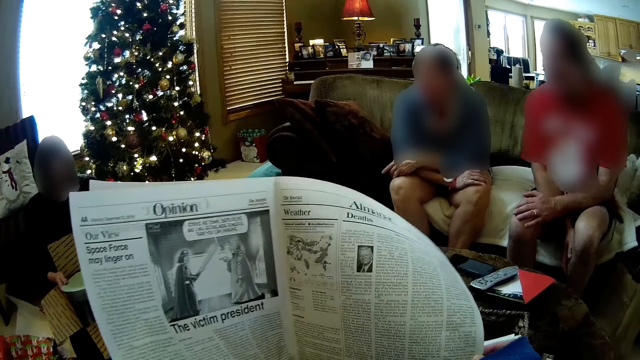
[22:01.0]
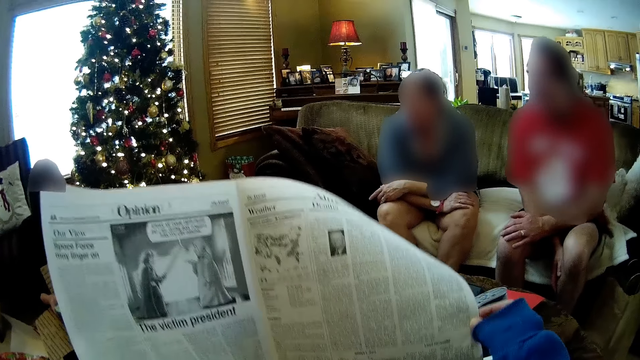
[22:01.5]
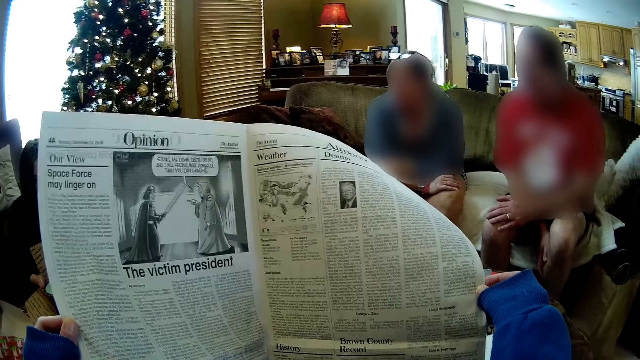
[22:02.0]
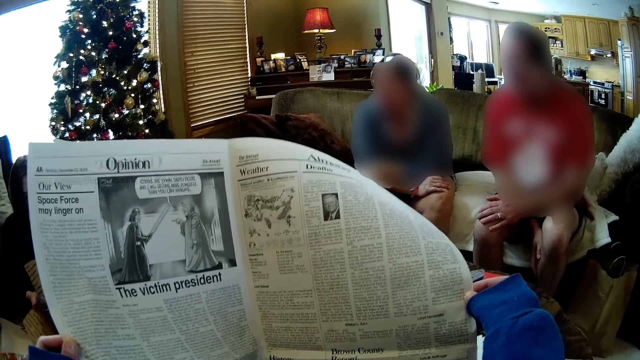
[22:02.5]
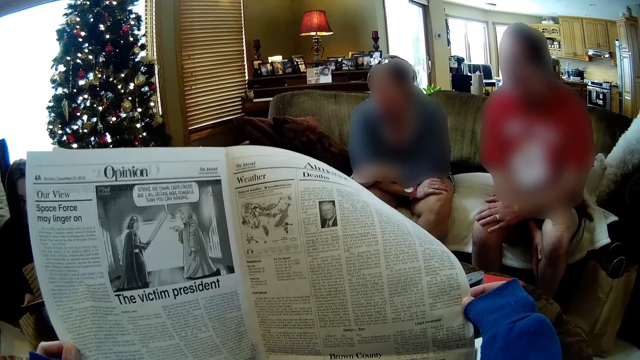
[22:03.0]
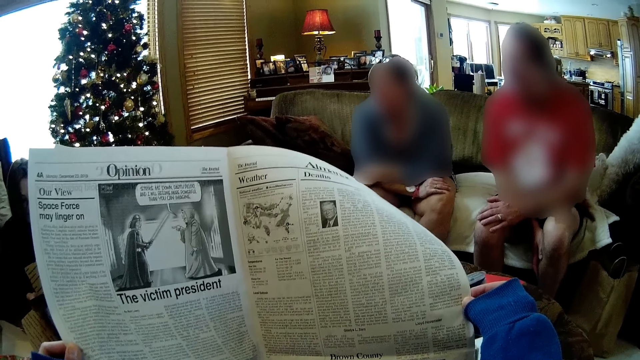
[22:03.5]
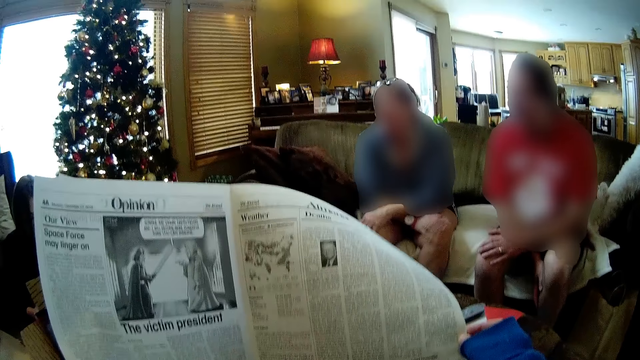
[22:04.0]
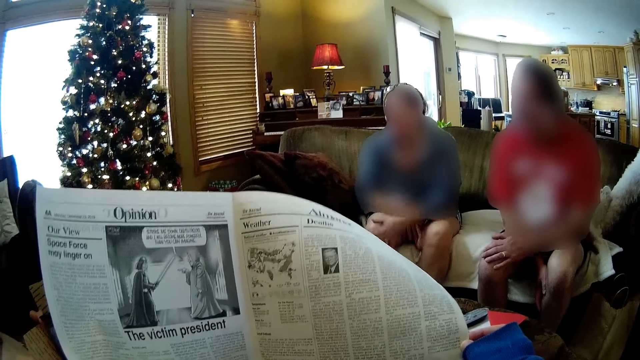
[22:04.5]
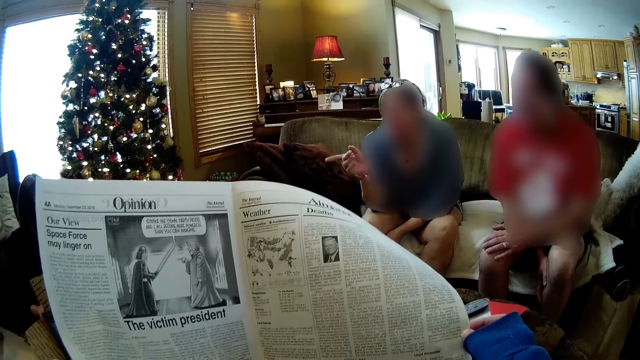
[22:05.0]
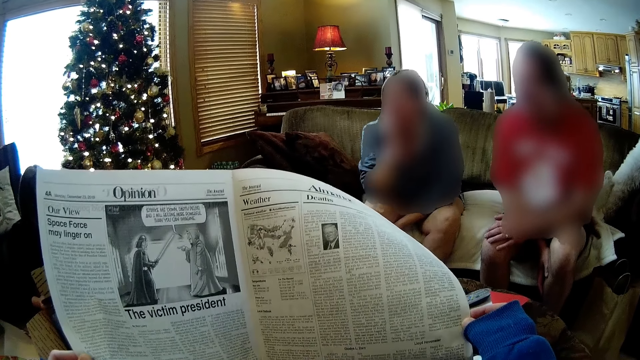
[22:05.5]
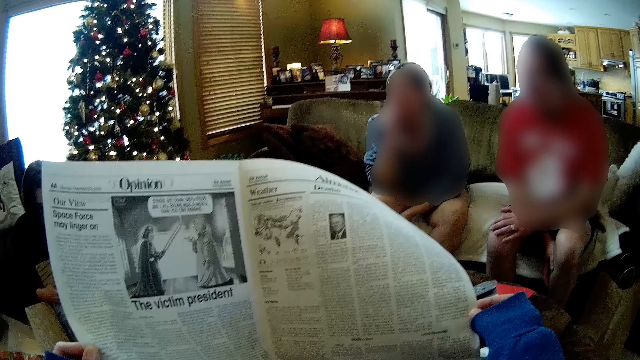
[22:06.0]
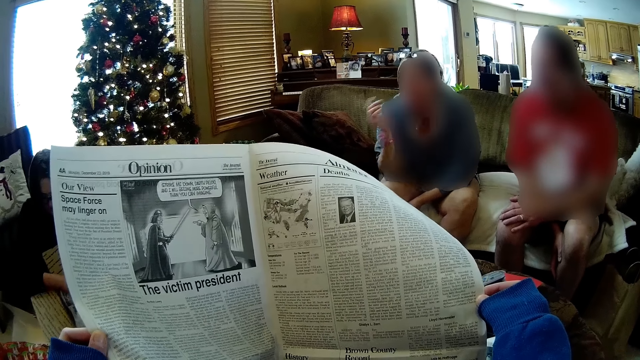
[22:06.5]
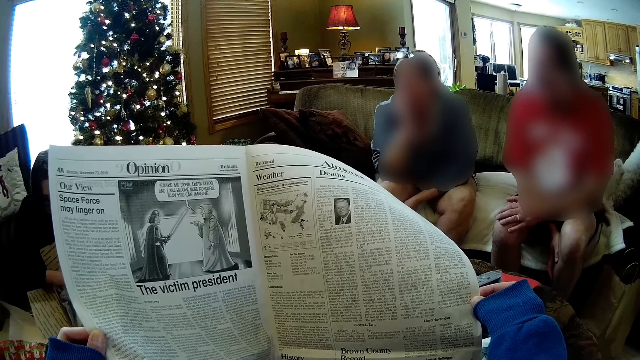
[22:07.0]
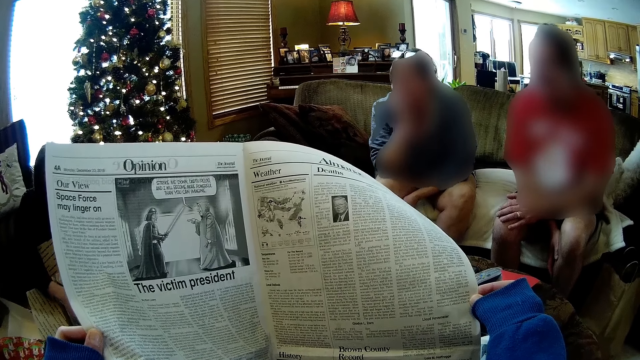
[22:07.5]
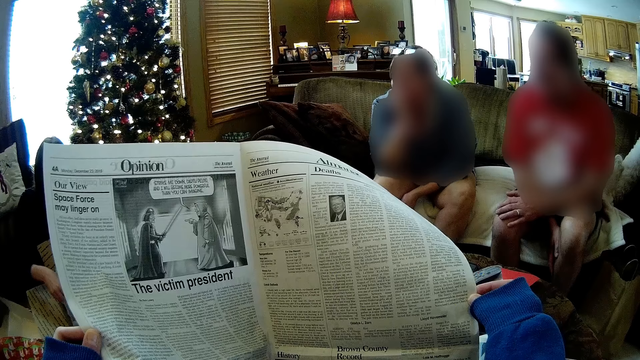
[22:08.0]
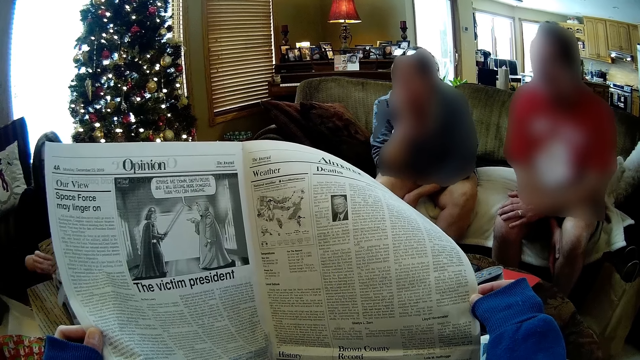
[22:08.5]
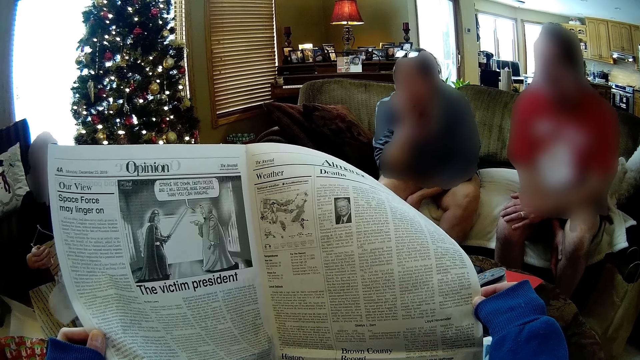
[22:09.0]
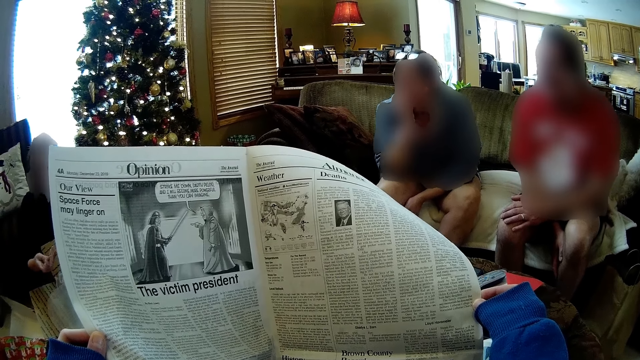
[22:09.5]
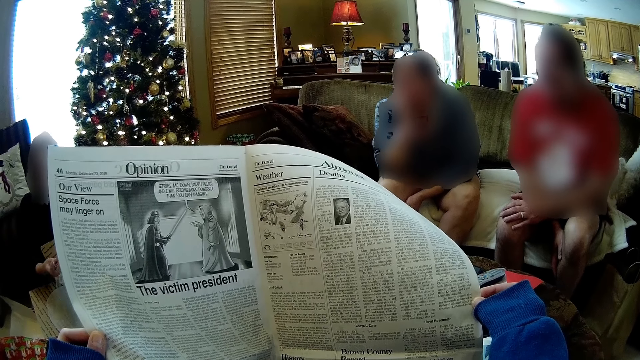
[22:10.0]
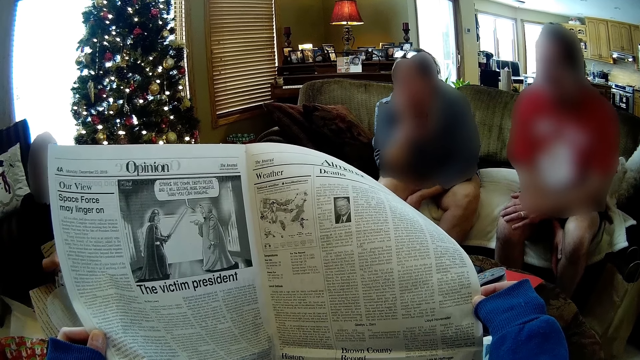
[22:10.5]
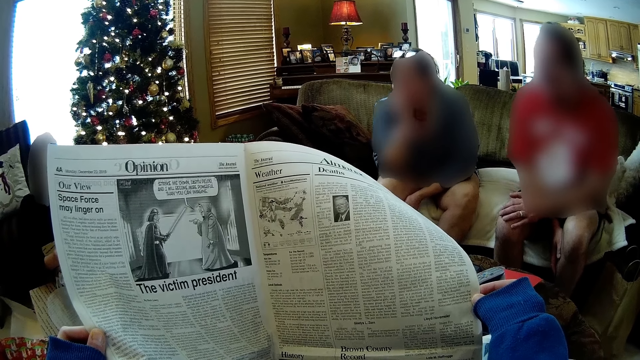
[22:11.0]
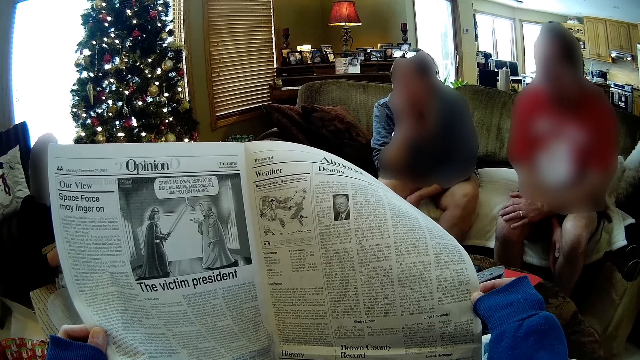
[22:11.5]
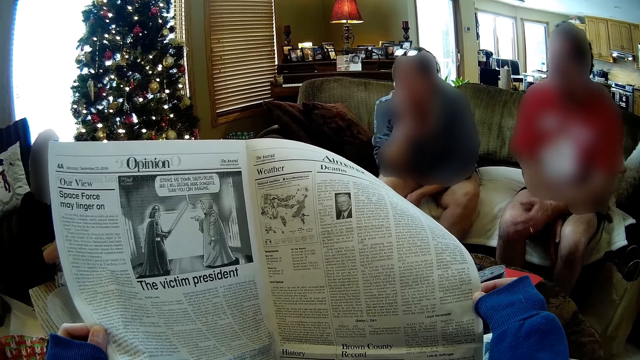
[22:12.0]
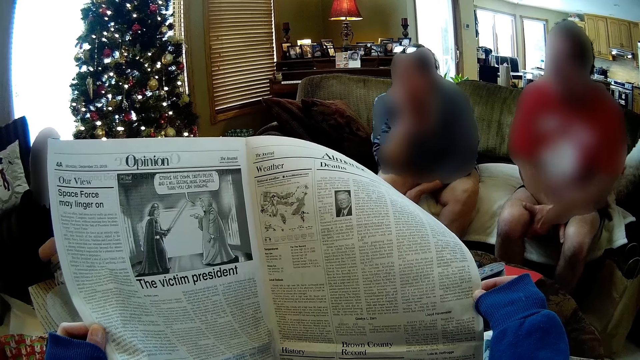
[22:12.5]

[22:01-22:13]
The camera wearer reads the magazine. The woman removes a frame holder from the package with her right hand.

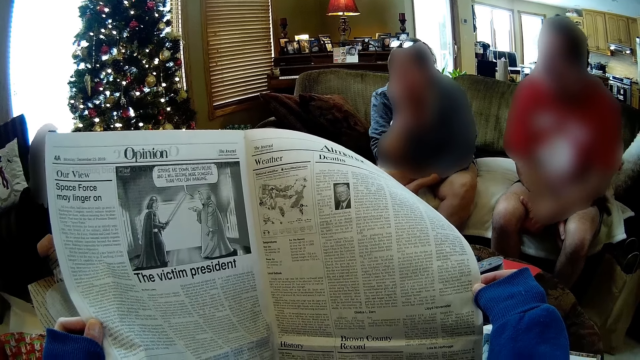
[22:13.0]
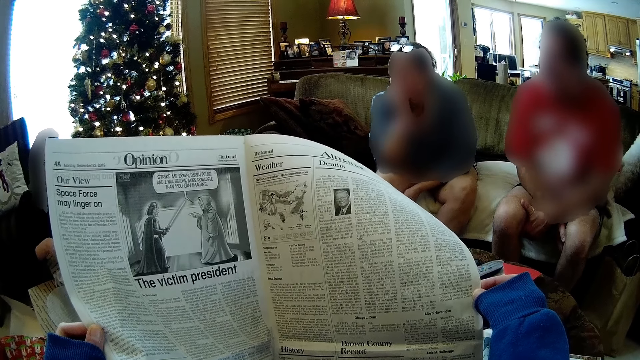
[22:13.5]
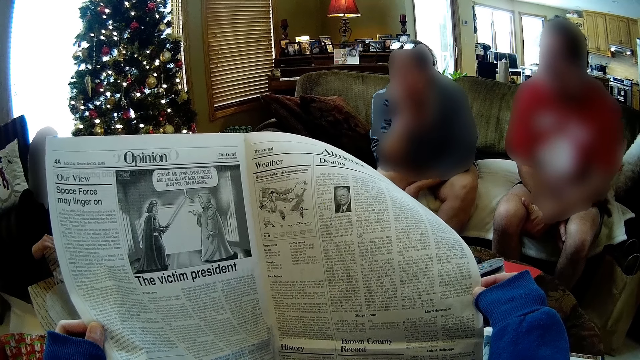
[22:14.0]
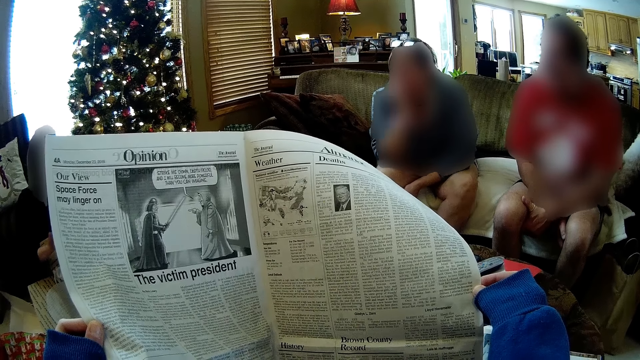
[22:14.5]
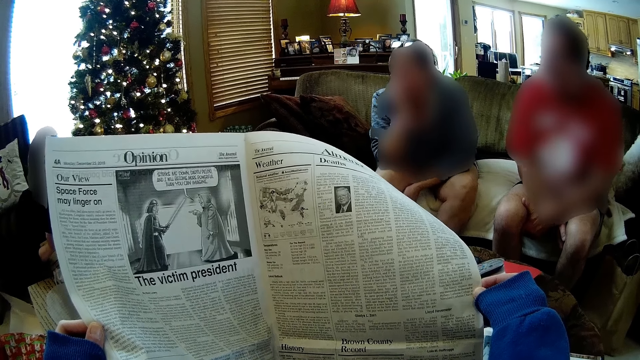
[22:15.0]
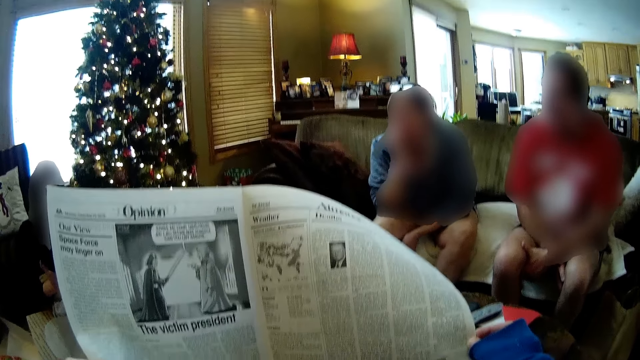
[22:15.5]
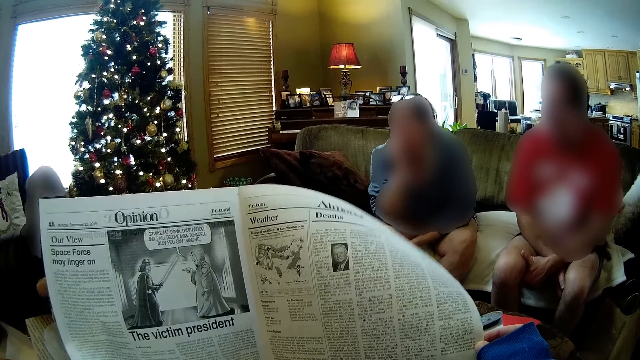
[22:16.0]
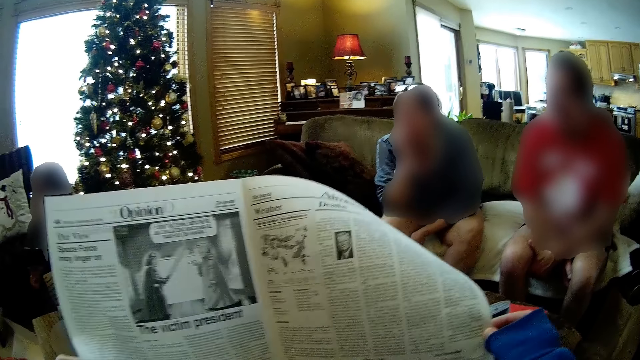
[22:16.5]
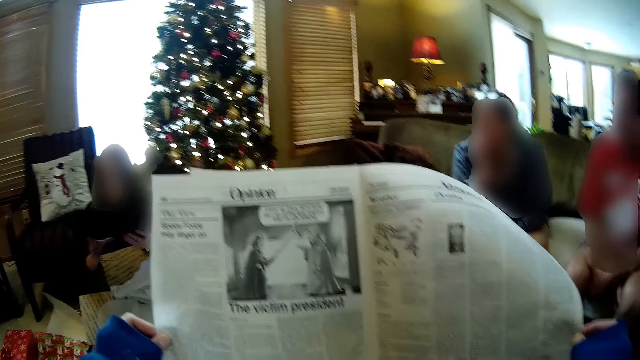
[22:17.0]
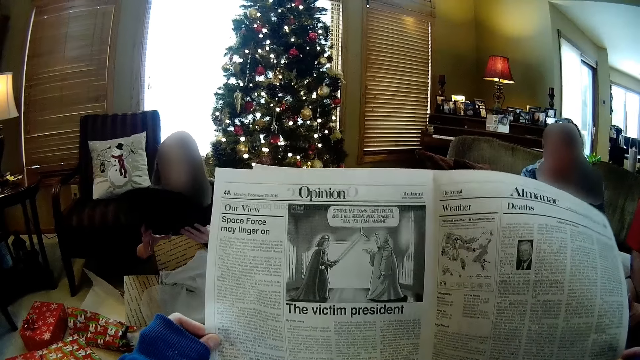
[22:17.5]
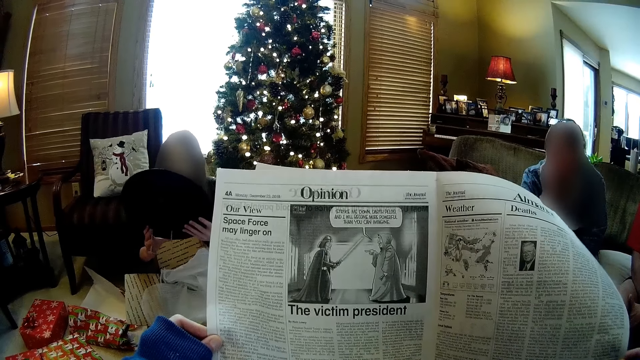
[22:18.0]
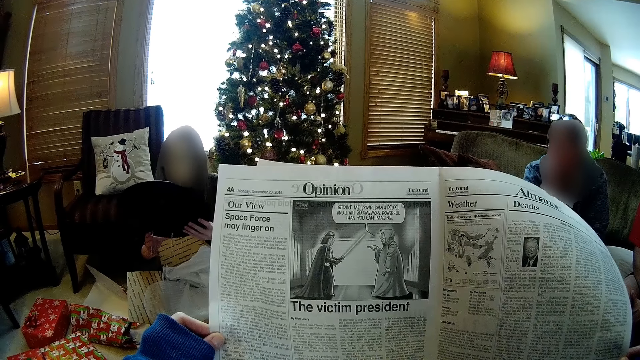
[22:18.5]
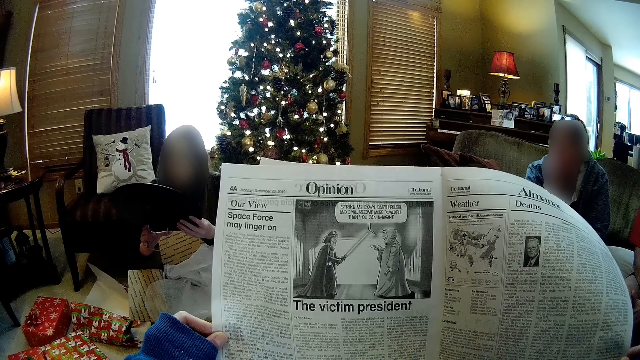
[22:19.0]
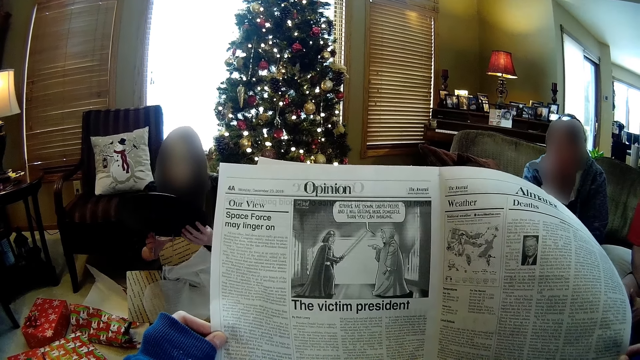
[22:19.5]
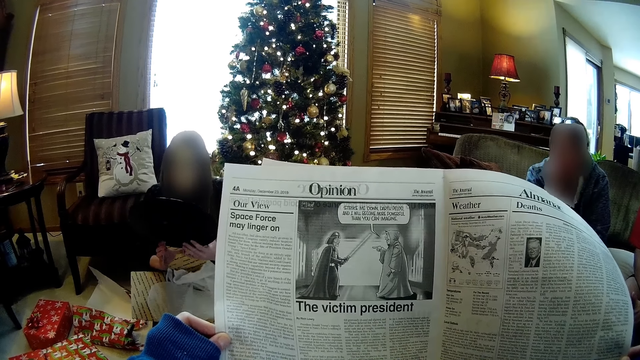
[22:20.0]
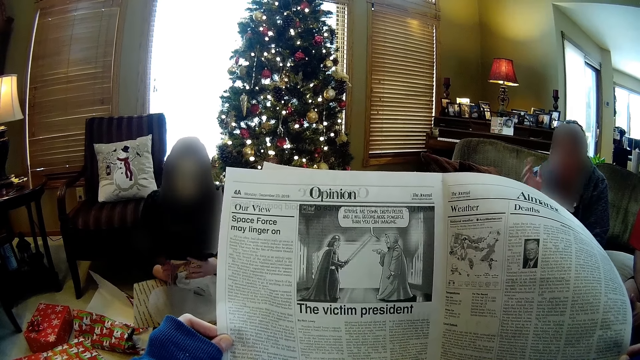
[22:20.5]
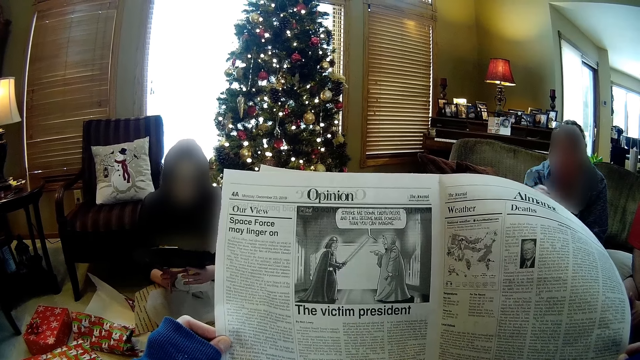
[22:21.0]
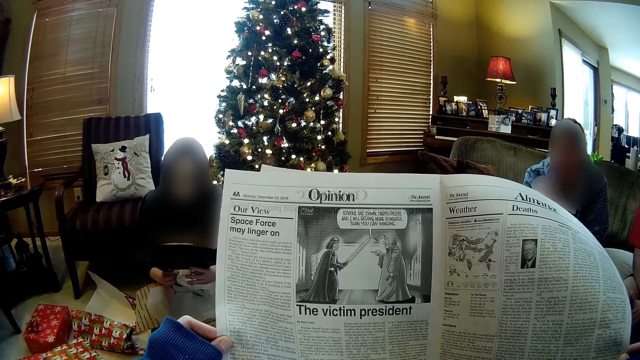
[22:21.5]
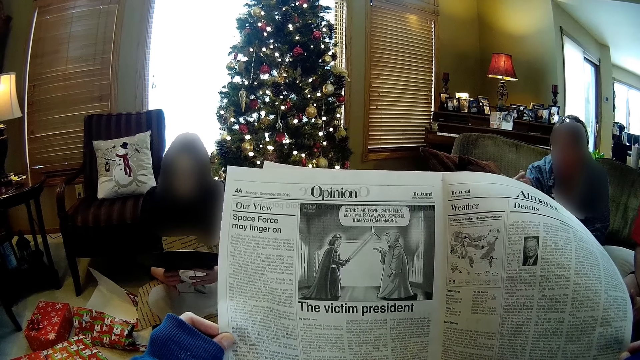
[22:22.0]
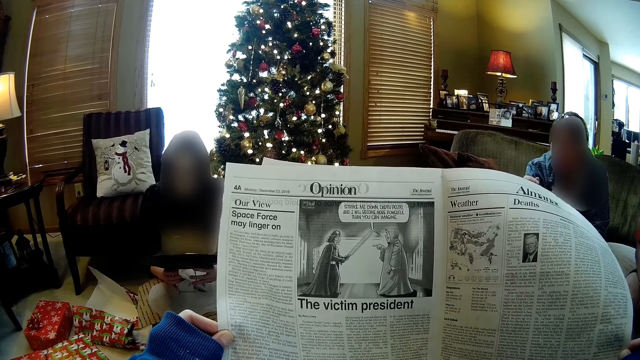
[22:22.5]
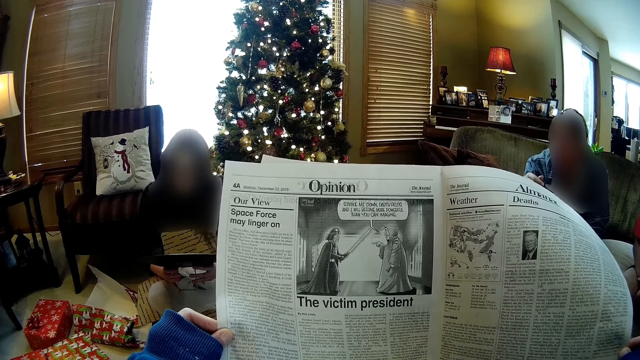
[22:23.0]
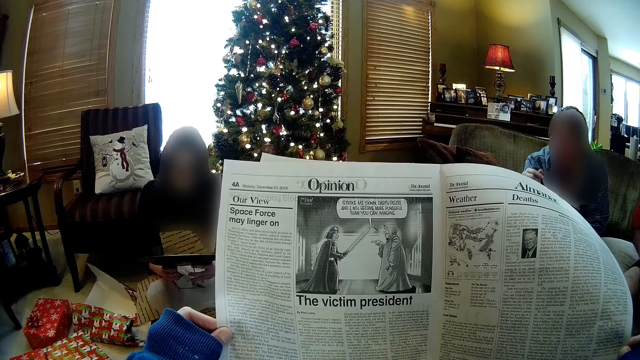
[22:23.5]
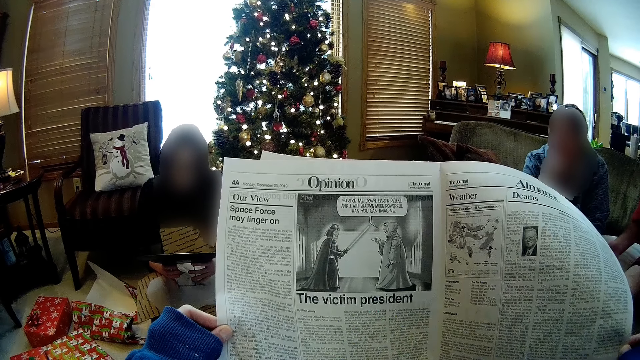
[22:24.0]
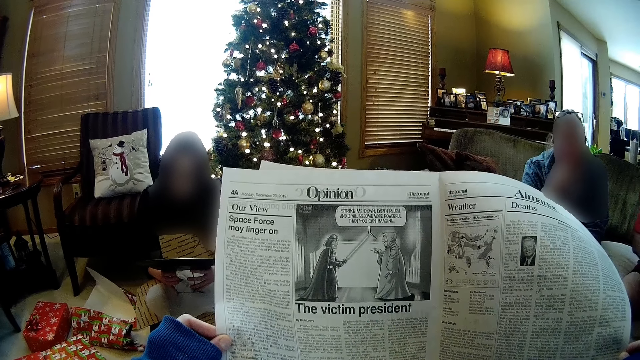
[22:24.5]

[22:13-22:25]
The woman attaches the frame holder to the frame with both hands.
